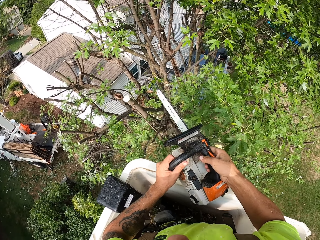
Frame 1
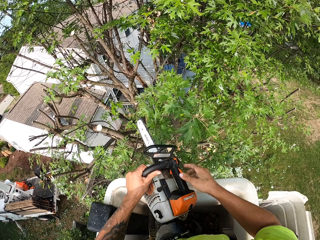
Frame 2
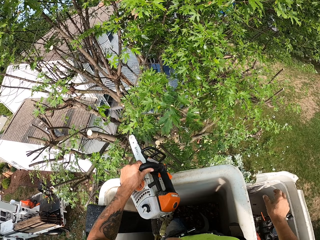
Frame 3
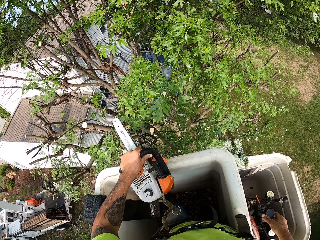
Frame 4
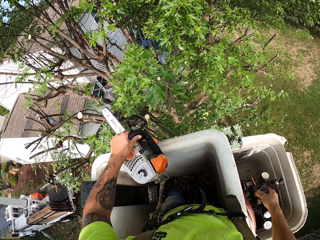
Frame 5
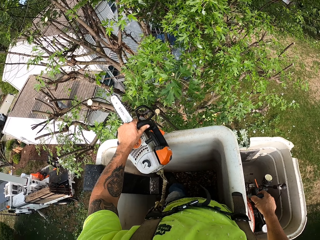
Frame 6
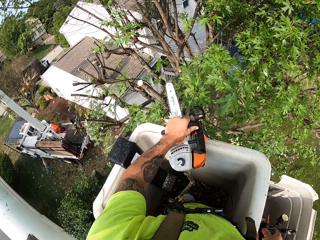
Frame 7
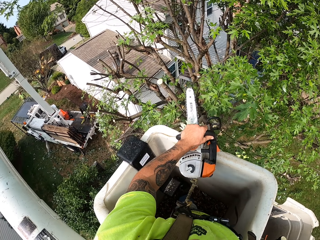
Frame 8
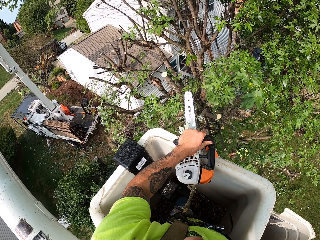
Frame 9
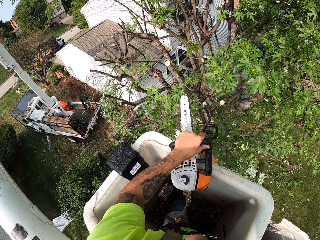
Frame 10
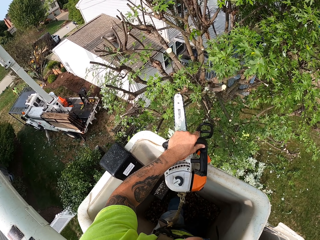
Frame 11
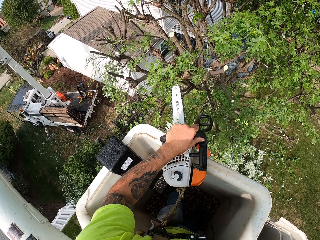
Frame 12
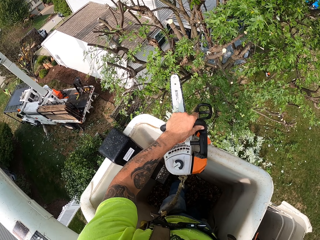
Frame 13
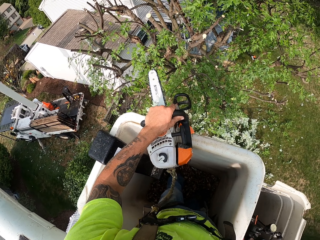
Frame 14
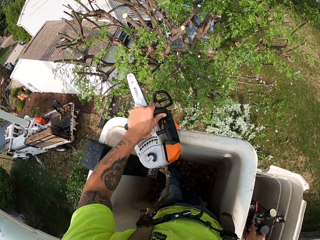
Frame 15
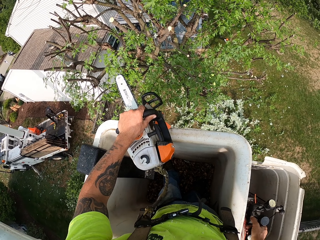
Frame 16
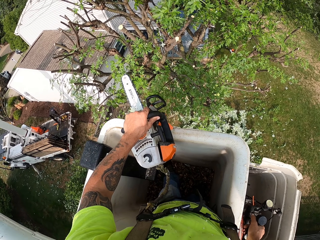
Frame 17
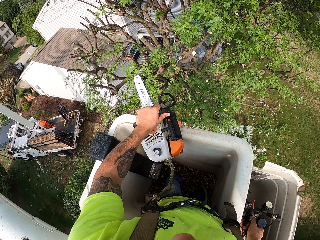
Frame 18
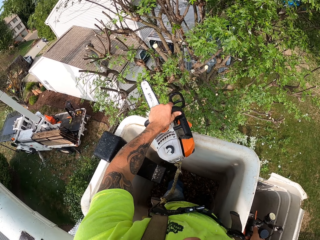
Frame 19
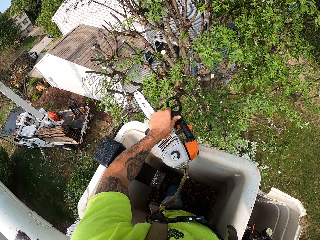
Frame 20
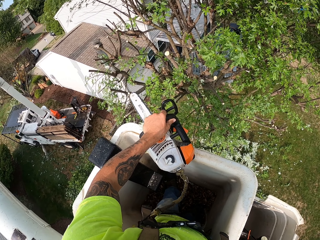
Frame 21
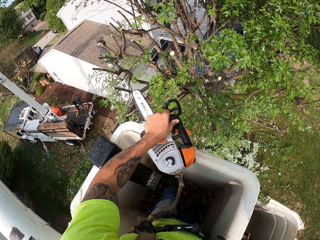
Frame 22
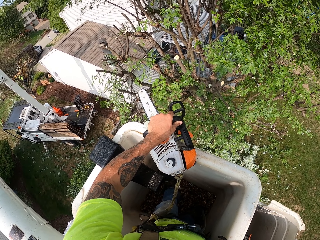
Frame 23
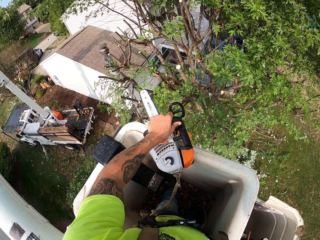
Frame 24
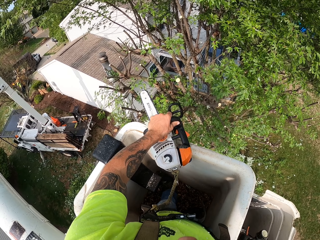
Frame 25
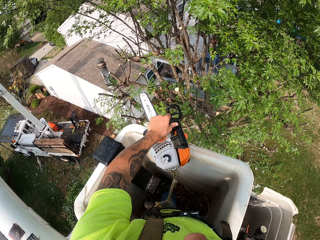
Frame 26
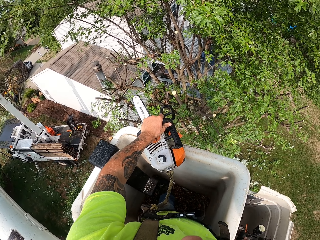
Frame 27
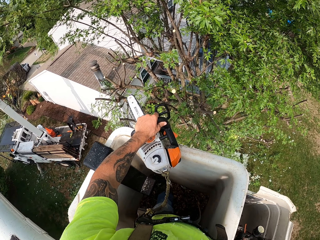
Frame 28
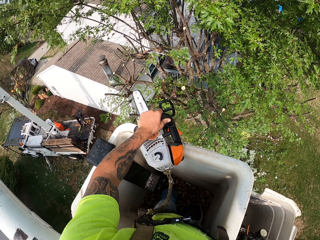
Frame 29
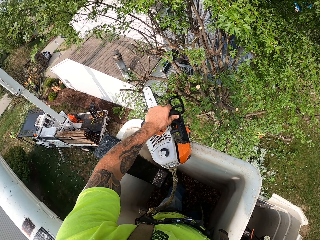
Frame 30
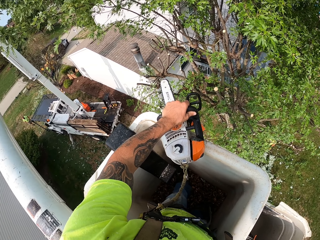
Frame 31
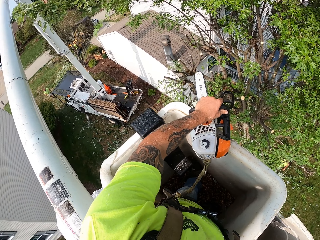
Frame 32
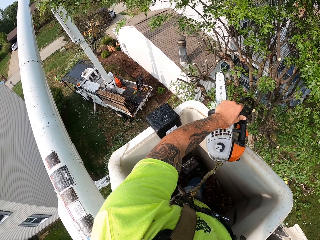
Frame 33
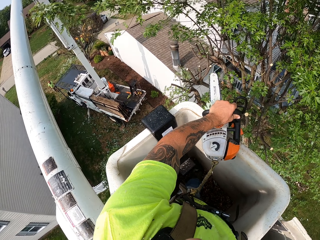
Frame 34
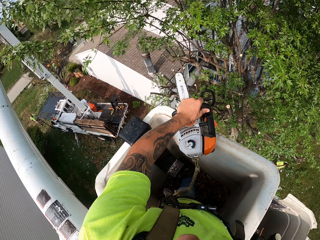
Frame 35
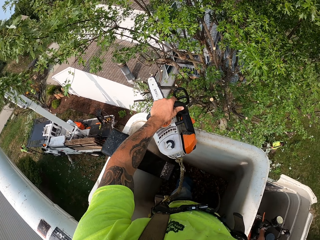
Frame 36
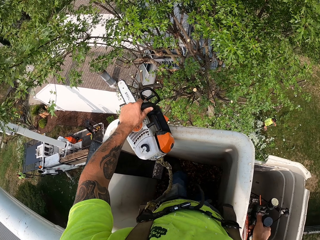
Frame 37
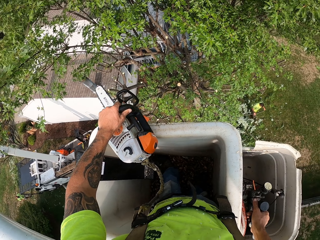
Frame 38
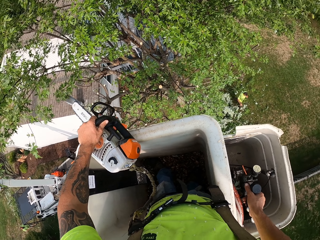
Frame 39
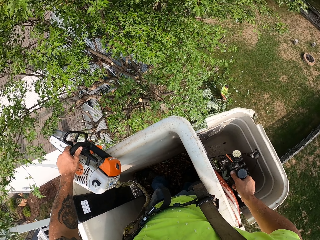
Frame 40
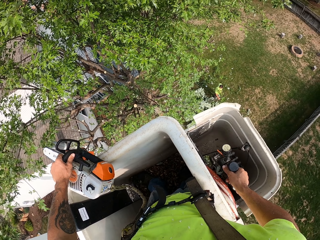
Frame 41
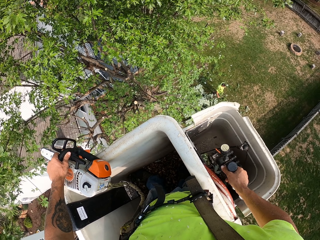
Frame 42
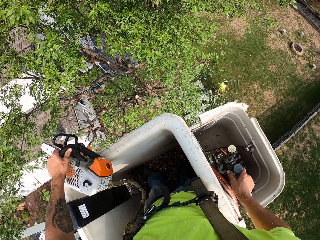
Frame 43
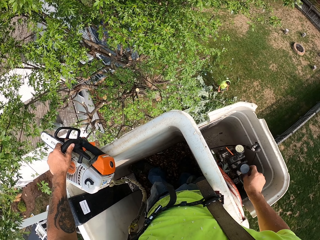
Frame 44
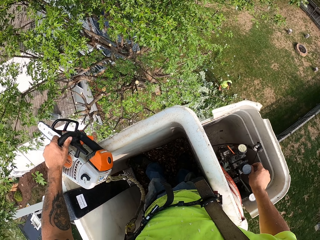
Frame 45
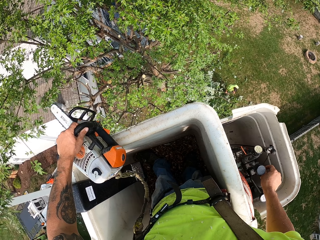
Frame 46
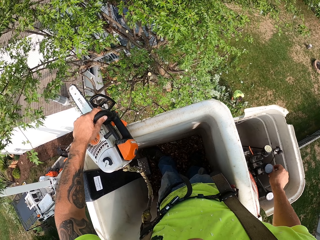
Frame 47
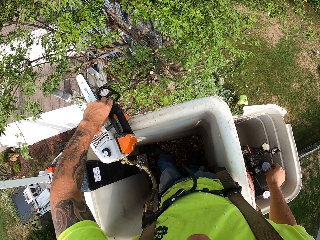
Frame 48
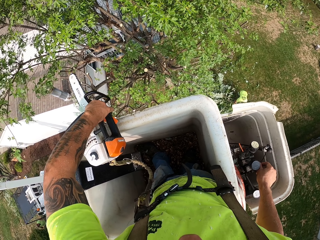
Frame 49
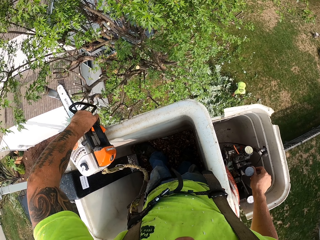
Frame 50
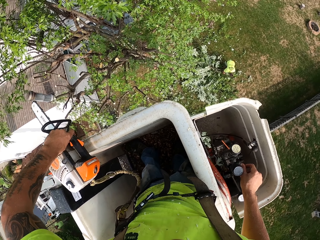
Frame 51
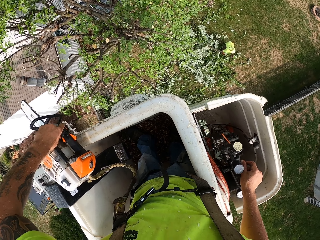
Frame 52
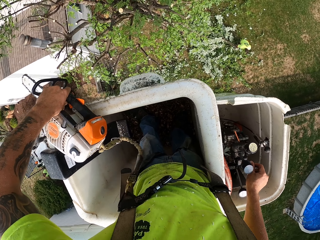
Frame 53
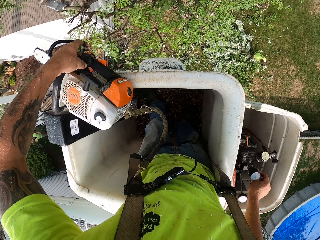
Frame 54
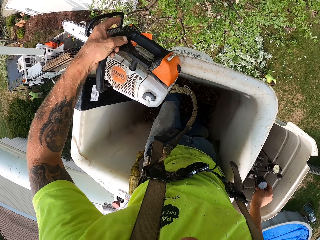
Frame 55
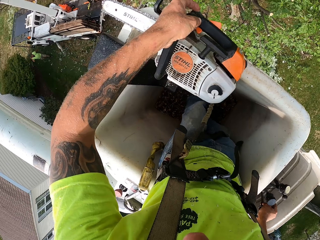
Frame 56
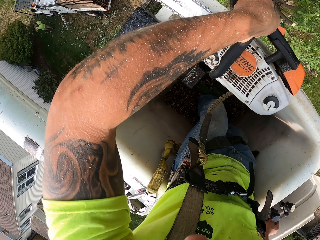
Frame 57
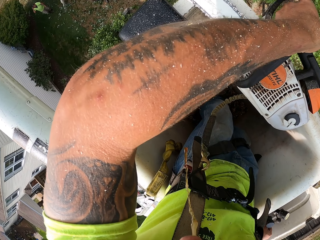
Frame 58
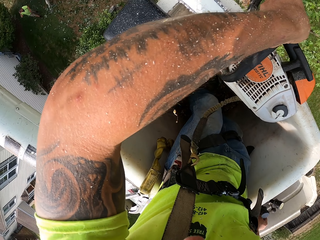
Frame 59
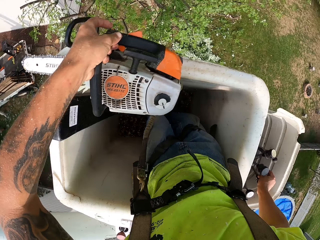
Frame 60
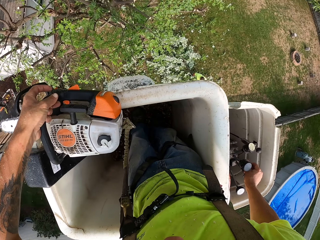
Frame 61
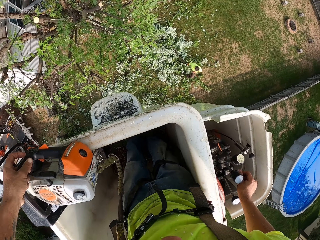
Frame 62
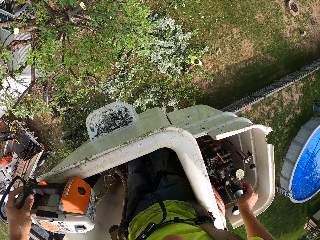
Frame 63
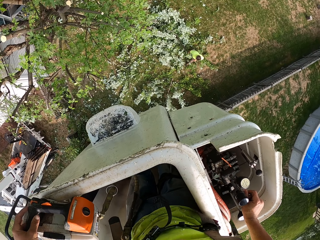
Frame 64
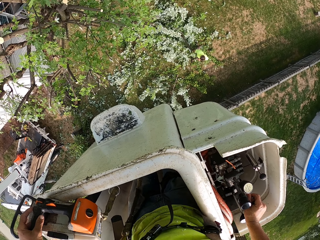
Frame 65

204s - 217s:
The camera wearer moves the chainsaw to his left hand. He pulls the hydraulic lever of the boom lift with his right hand.

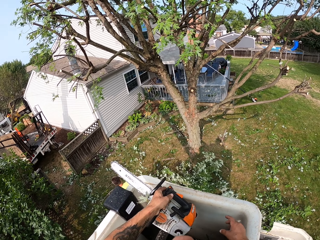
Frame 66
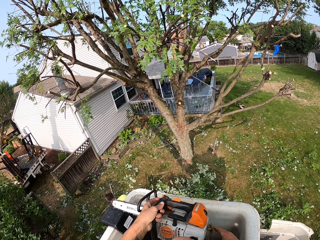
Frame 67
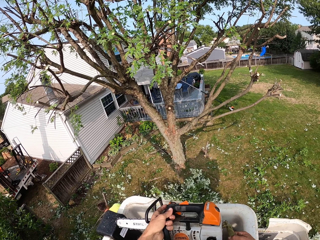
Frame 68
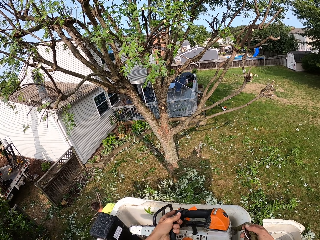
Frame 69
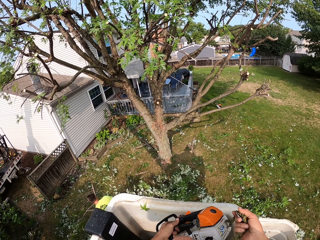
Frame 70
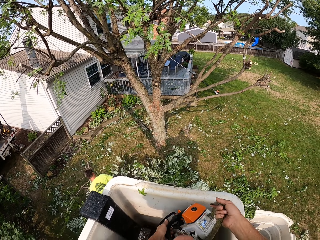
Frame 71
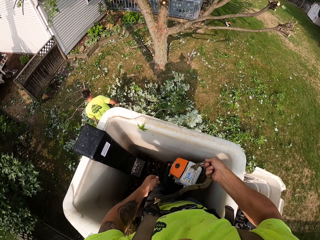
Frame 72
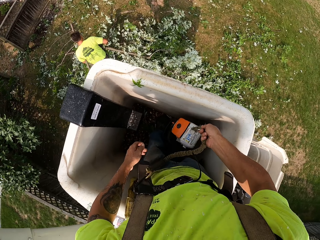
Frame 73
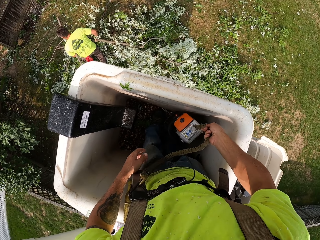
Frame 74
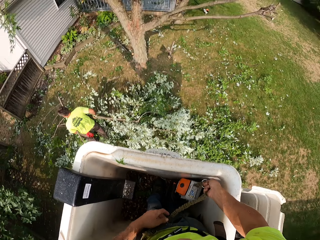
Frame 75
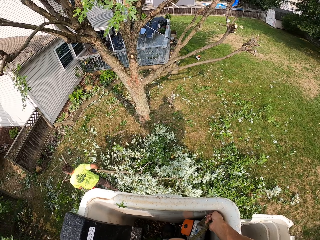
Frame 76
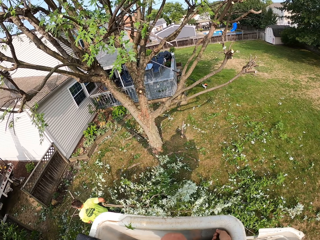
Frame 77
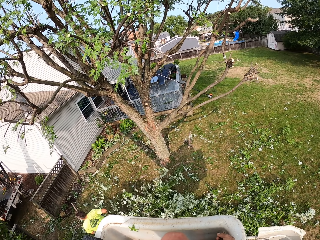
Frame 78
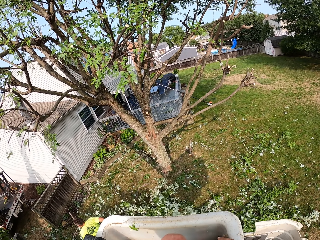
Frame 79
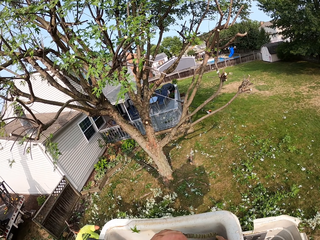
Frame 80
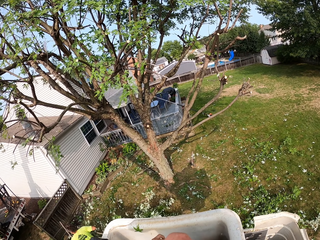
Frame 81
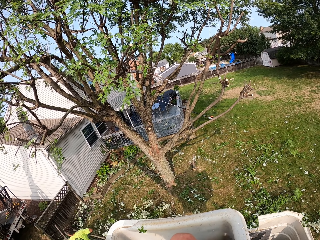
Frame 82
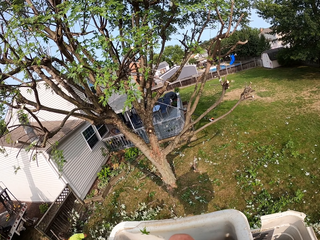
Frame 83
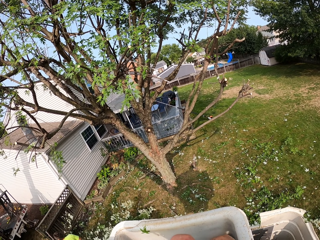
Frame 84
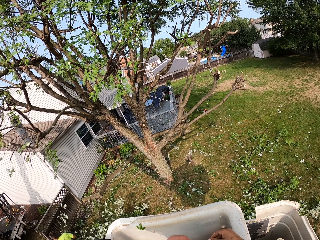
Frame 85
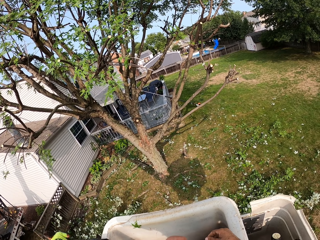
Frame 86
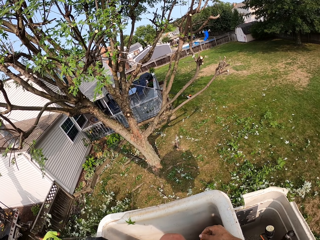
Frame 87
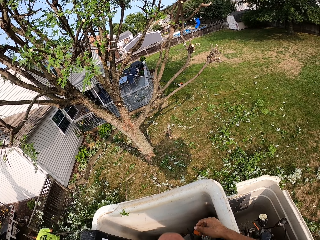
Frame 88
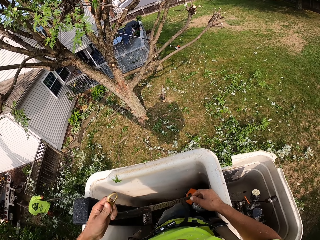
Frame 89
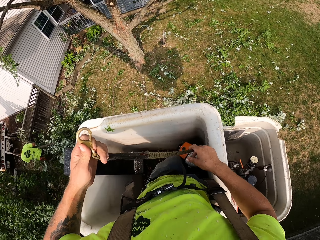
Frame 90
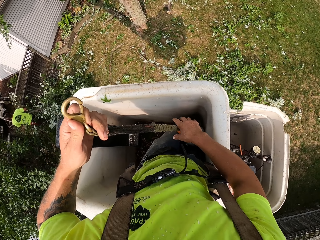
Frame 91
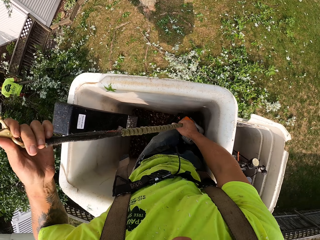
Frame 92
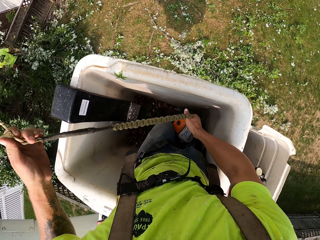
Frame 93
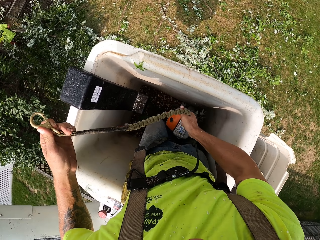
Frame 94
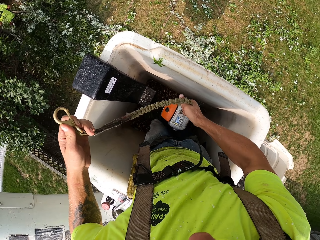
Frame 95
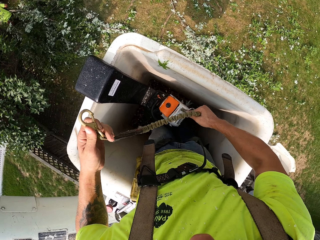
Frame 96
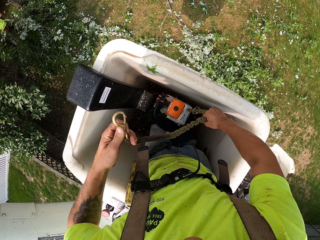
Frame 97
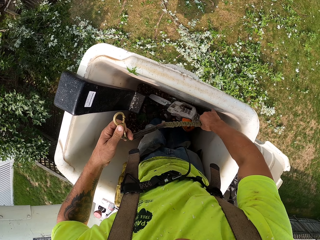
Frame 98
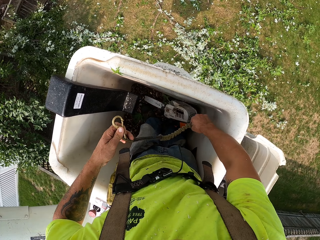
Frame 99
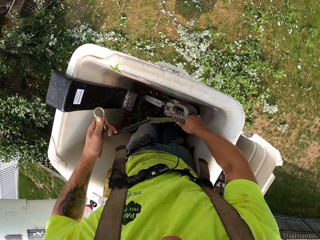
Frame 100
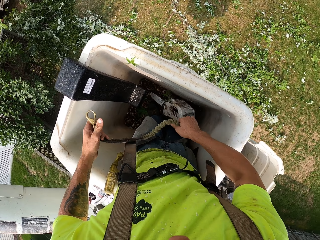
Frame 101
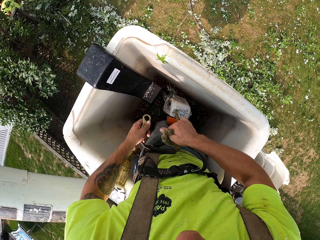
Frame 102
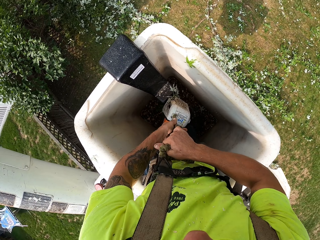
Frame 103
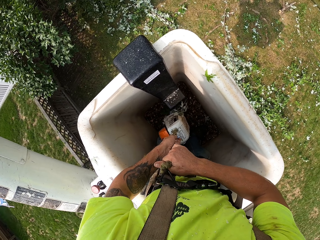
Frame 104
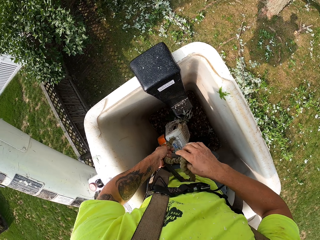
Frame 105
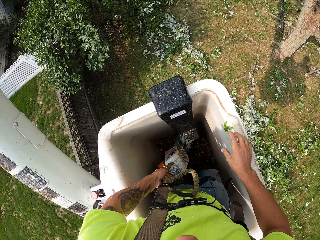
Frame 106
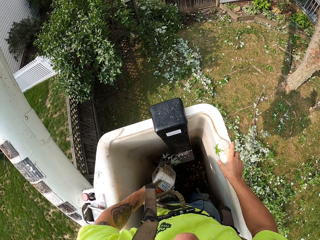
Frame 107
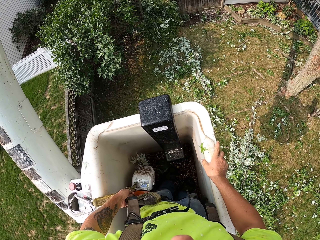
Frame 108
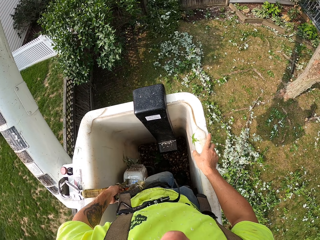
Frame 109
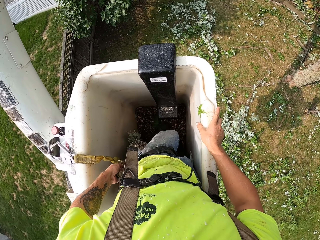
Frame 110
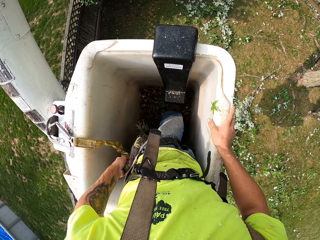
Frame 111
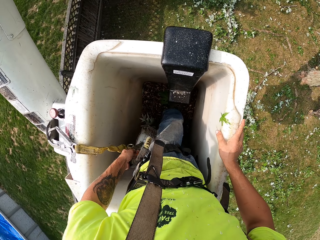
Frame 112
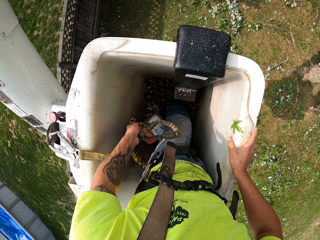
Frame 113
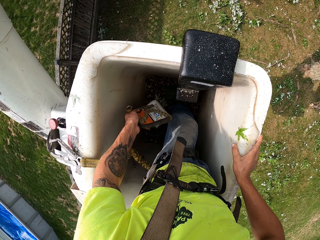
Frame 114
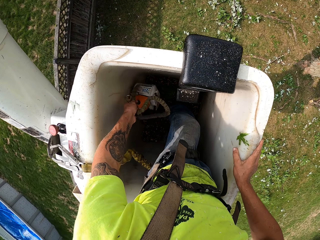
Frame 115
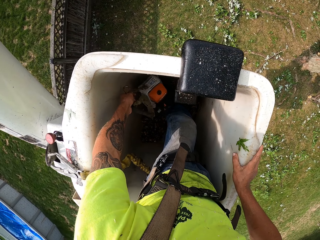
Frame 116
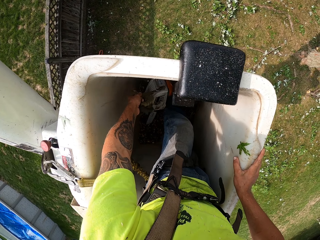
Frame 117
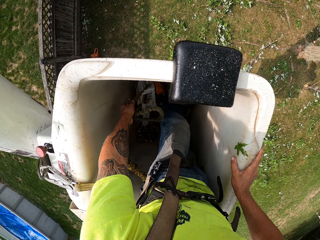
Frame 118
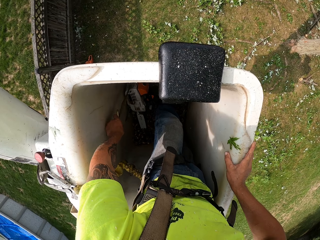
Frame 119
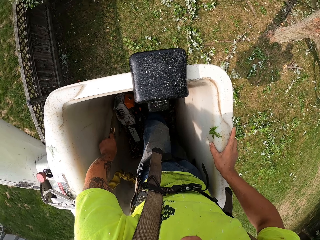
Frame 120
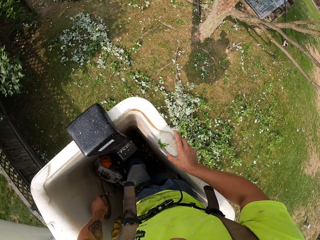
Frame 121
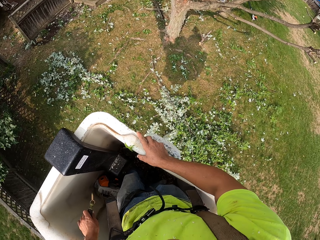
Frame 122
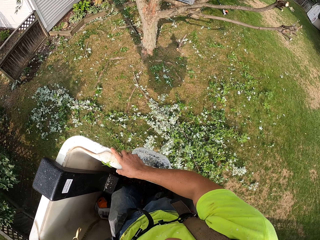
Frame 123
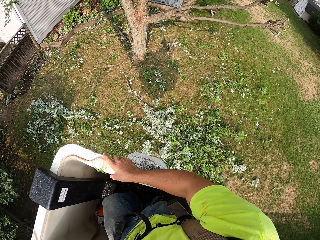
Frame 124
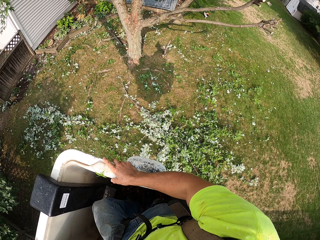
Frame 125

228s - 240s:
The camera wearer drops the chainsaw in the boom lift with his right hand.
